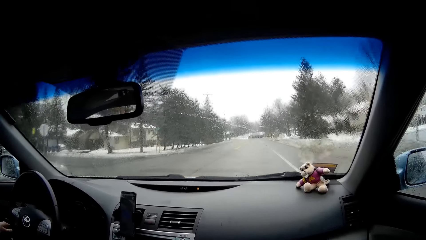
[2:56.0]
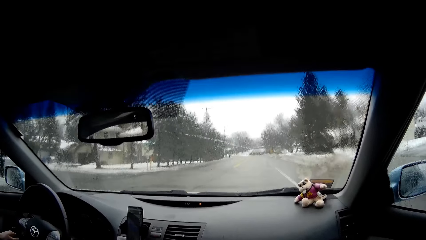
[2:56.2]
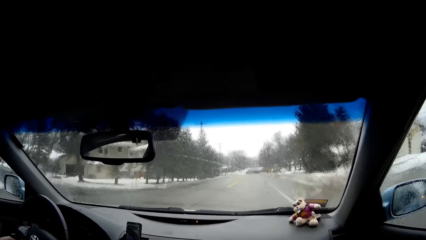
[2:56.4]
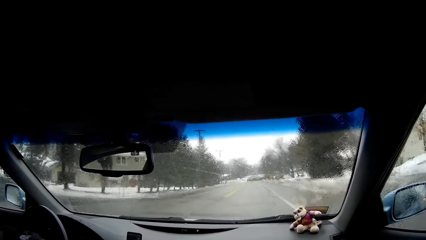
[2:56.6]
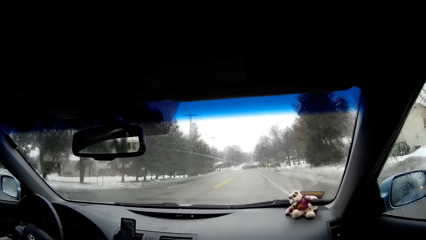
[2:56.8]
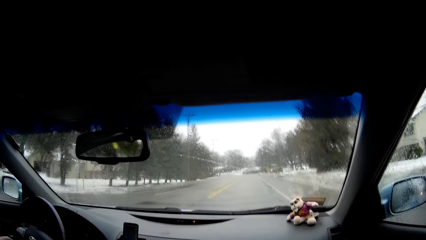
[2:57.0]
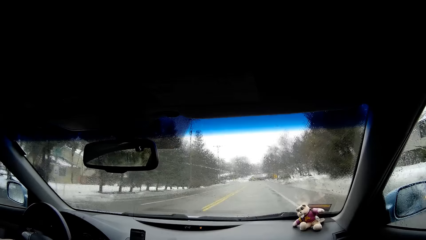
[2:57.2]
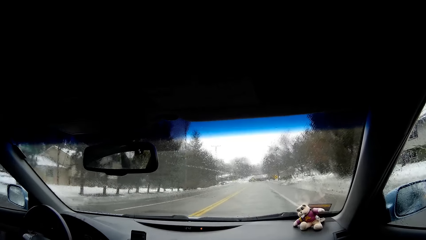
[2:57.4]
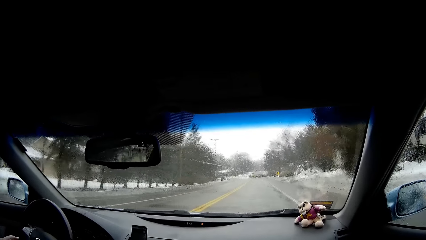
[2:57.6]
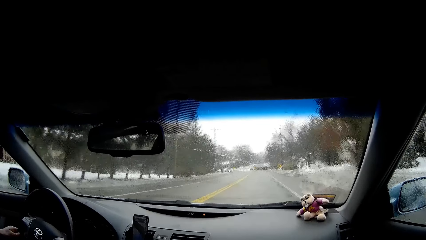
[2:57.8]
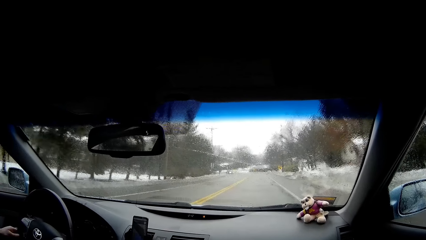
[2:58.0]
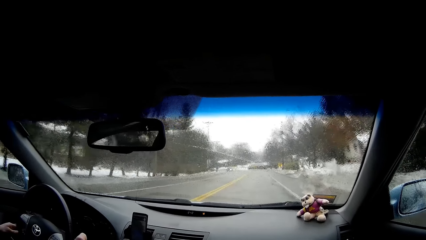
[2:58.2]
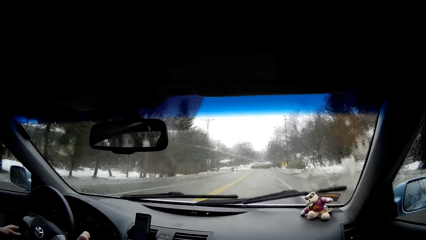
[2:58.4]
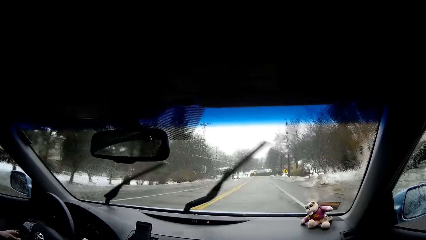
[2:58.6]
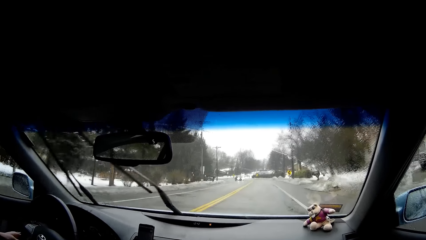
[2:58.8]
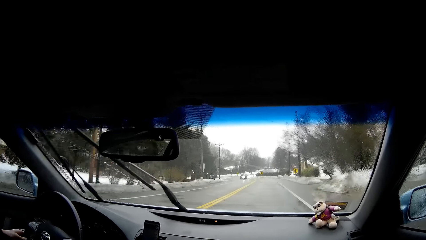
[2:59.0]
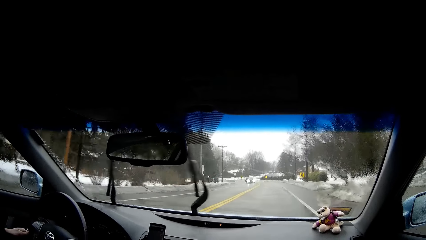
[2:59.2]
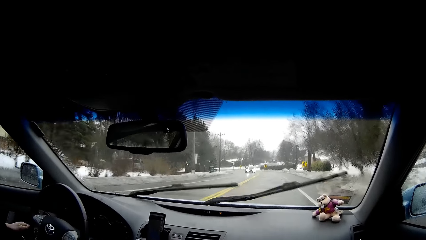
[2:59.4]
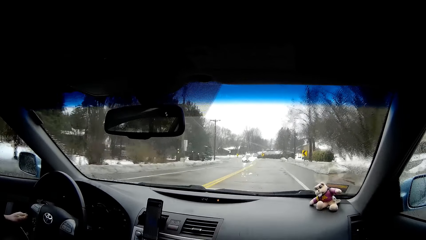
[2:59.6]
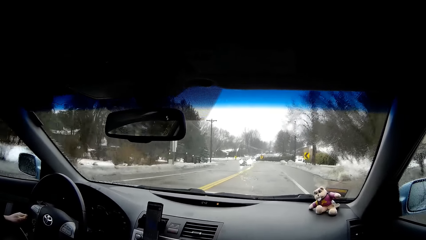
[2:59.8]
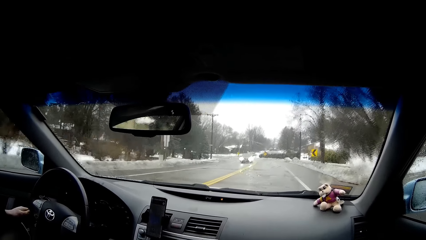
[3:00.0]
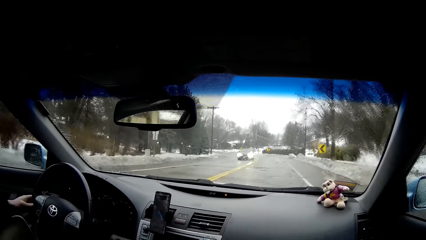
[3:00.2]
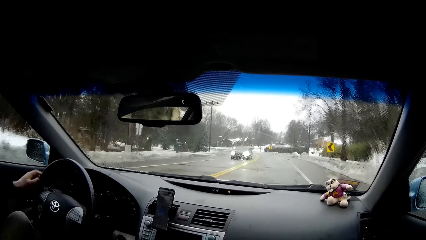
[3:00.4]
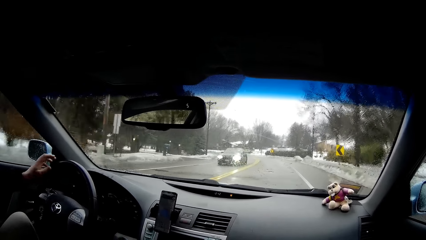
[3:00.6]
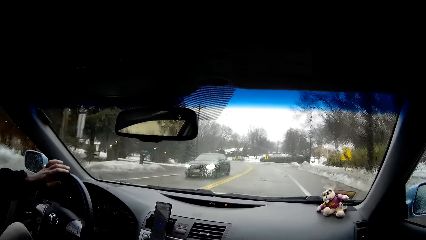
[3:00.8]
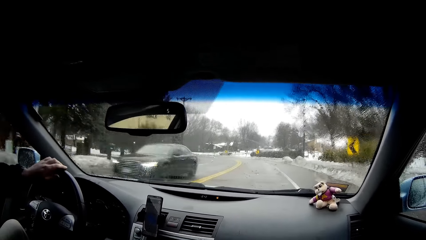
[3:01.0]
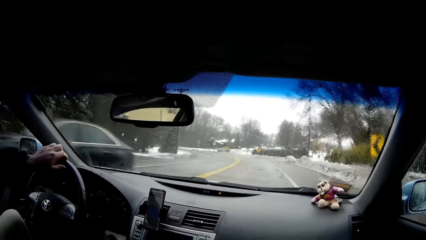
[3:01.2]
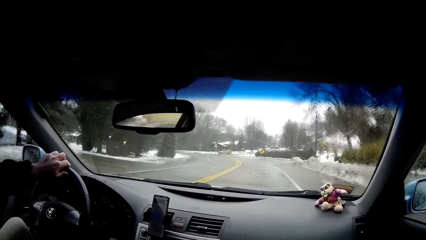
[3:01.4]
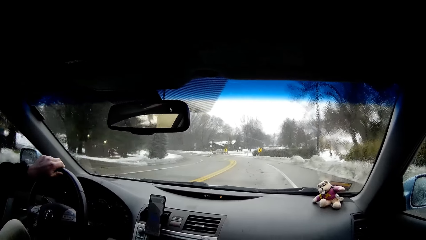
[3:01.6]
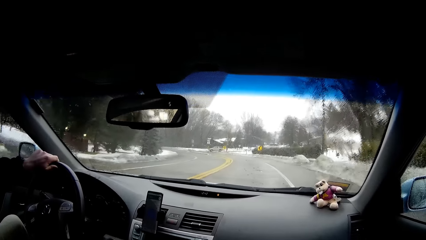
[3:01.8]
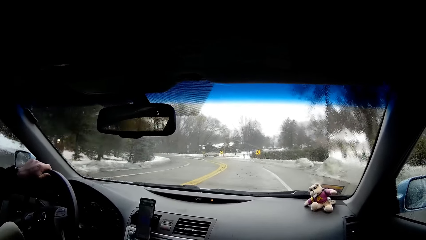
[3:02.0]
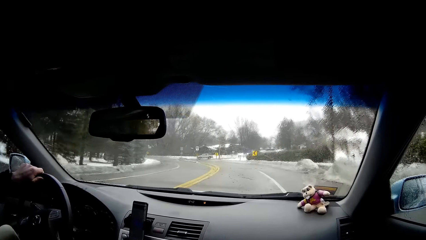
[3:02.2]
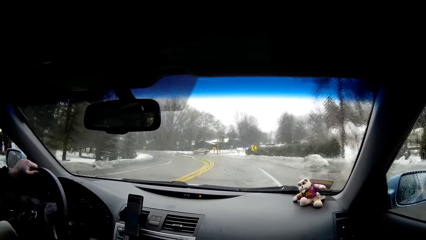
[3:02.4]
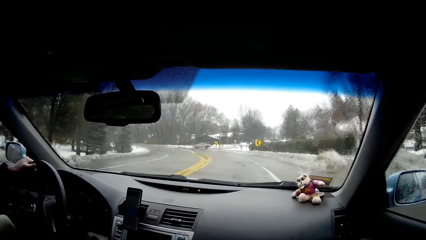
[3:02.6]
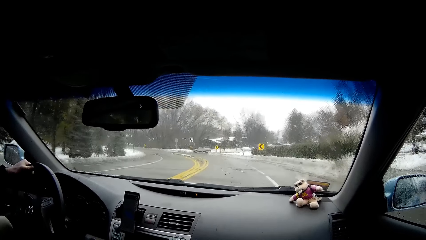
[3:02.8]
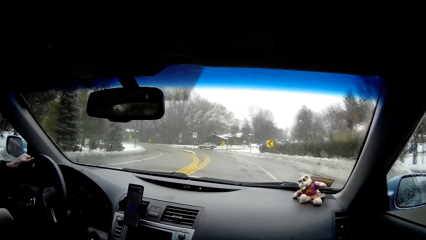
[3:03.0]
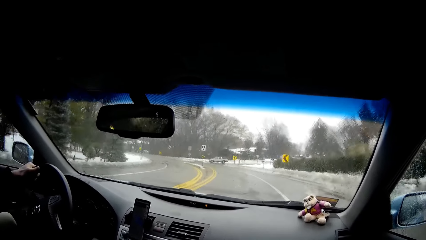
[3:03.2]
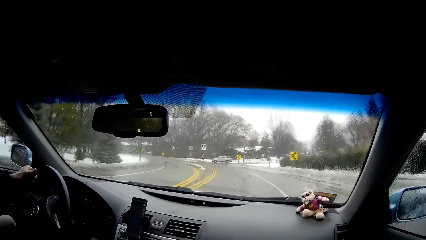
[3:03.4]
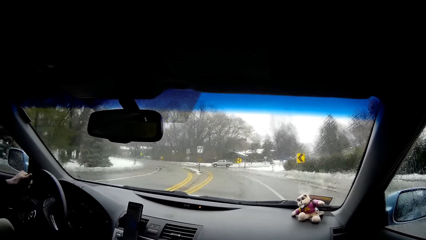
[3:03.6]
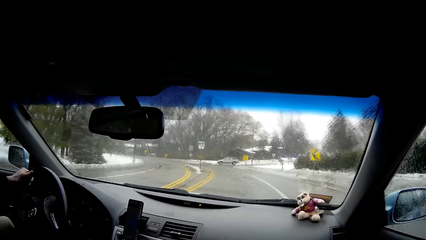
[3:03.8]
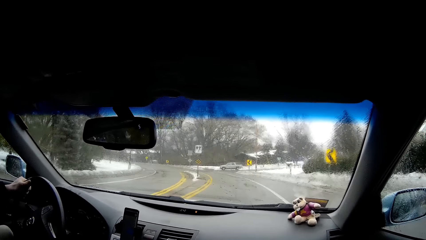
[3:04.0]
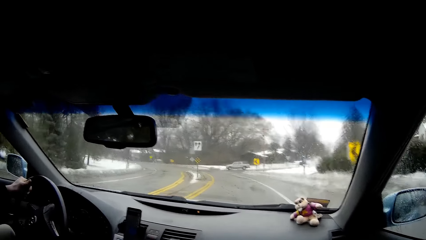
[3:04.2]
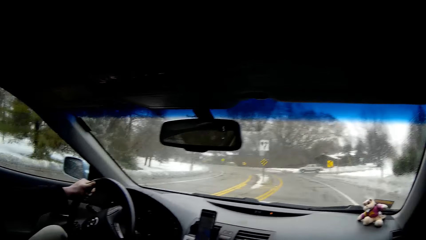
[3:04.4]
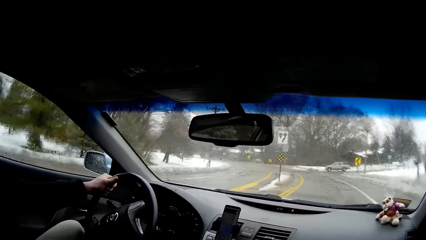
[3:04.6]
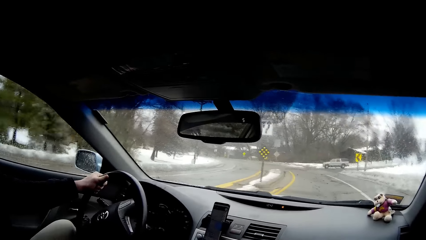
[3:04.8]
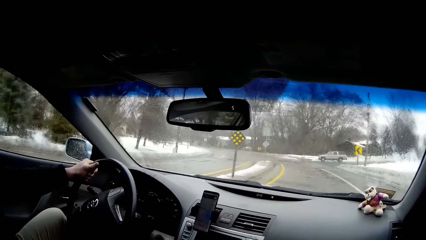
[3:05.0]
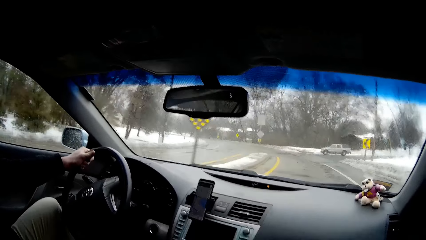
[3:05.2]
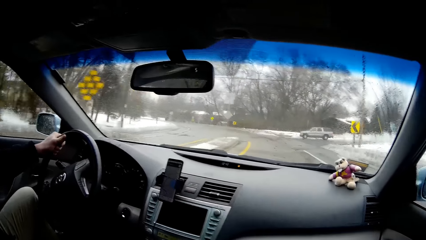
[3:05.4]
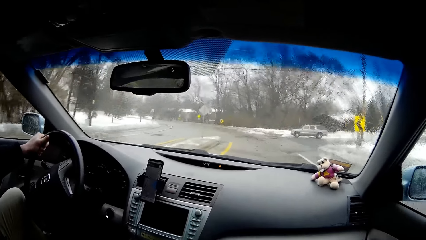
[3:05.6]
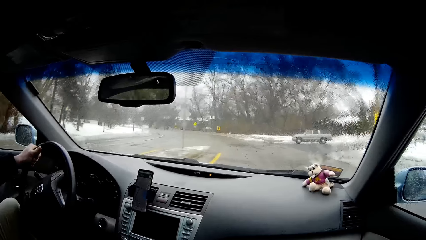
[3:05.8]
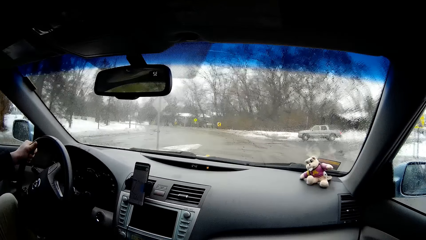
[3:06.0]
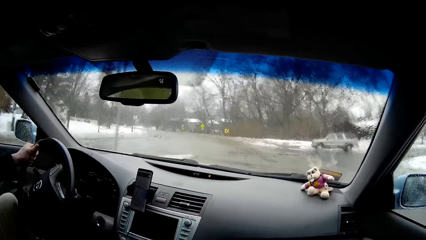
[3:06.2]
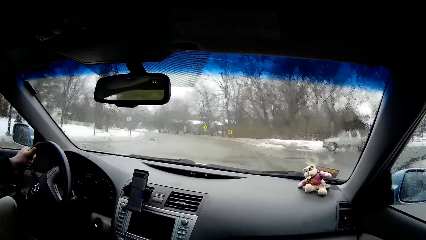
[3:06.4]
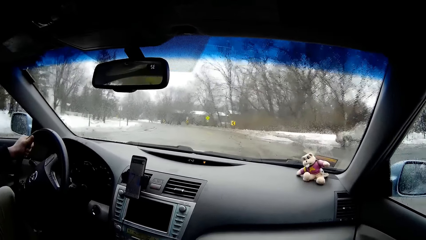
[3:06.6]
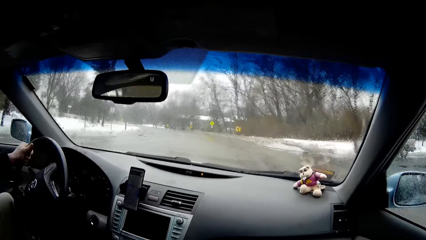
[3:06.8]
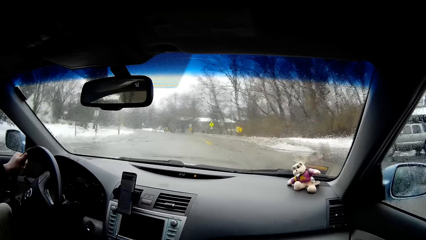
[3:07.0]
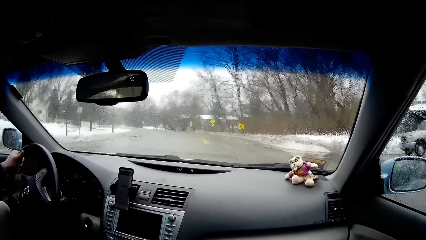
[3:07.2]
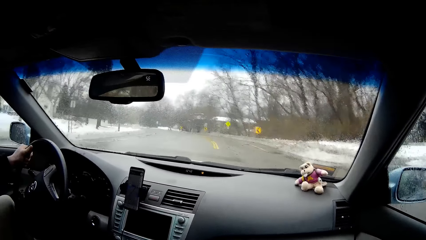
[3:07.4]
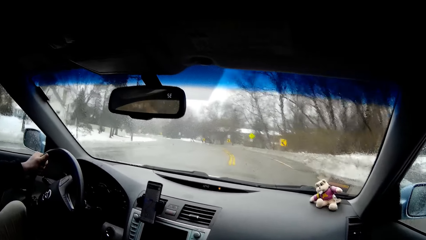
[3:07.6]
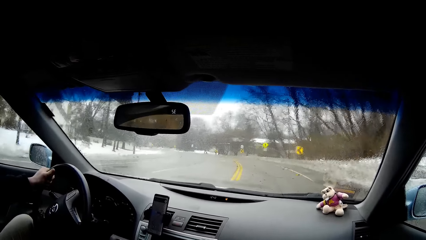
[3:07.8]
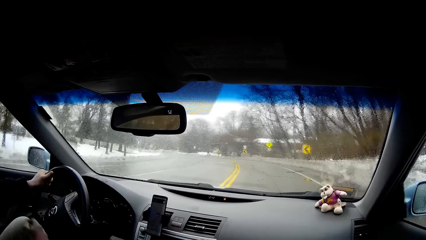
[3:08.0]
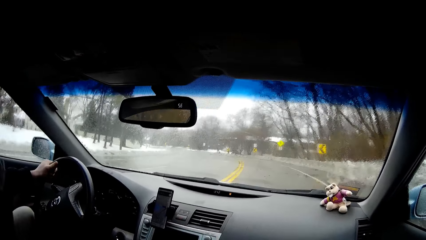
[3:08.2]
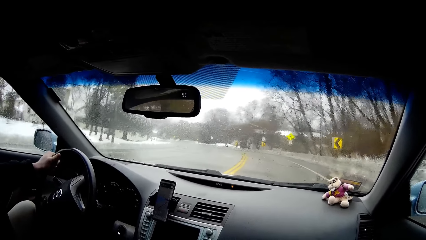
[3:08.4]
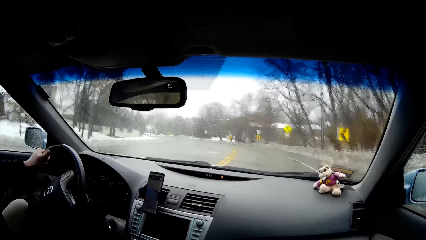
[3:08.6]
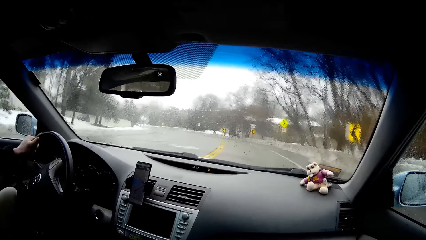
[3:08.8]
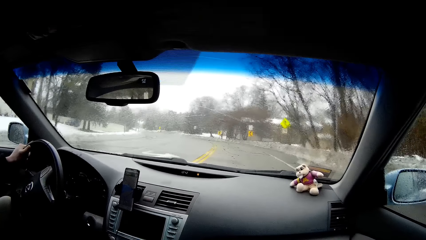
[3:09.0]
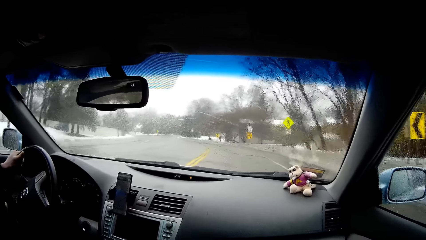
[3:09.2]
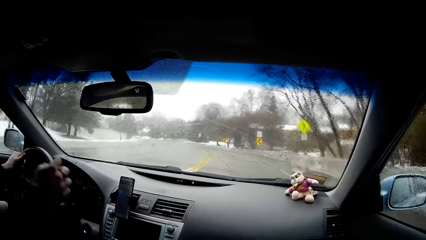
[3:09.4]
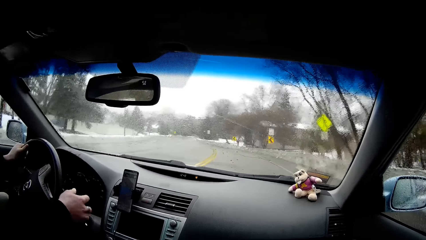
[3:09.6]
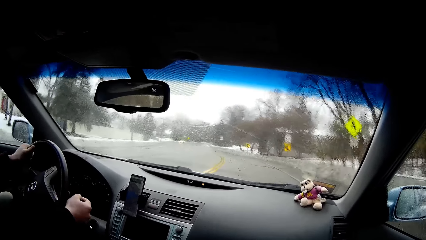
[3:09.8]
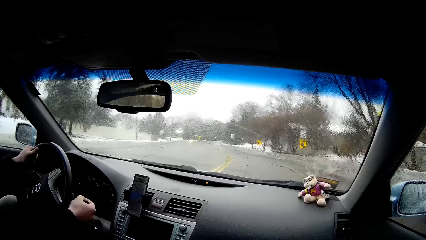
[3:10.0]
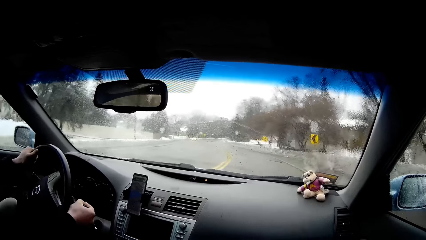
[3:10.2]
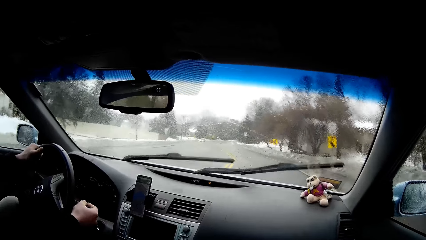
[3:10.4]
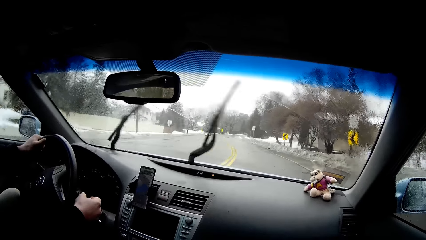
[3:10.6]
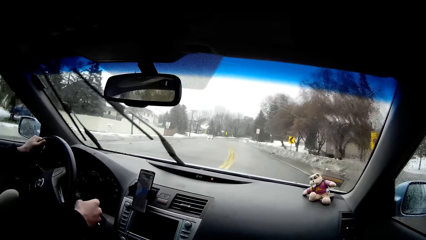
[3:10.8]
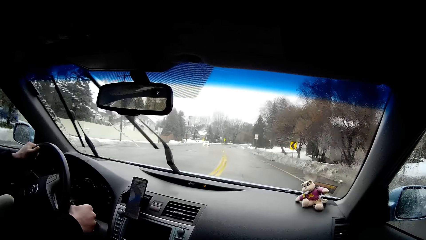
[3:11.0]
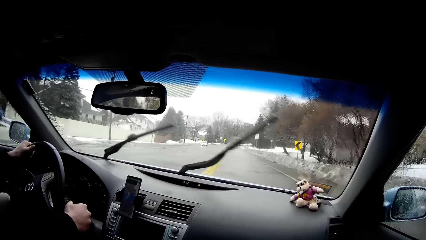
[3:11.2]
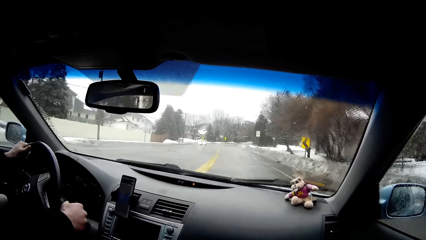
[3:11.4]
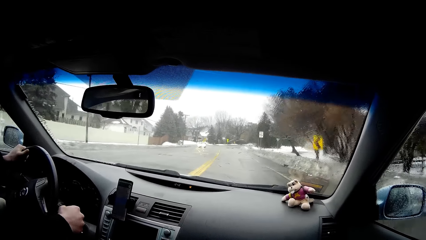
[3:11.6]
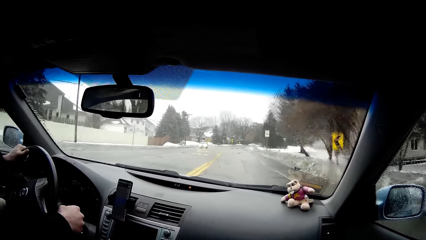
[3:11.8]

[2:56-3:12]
A man passes the car parked along the road while driving. The man drives the car on the road.
